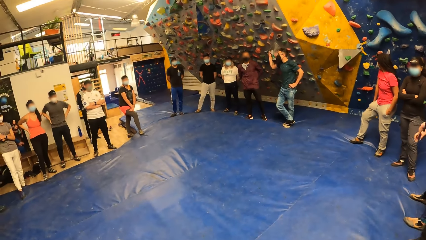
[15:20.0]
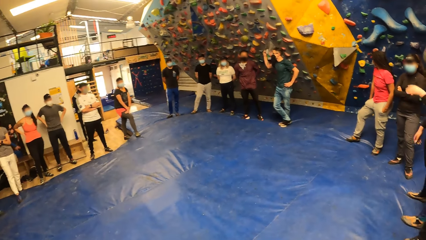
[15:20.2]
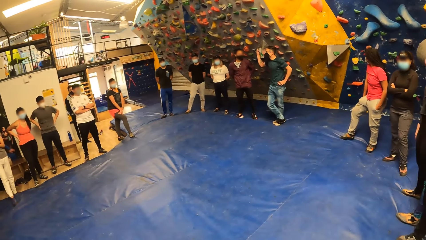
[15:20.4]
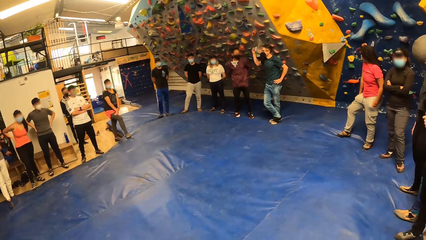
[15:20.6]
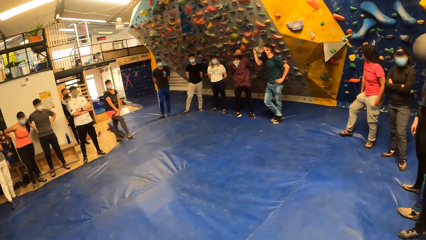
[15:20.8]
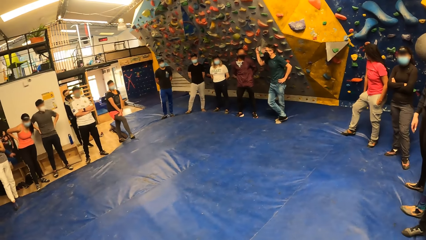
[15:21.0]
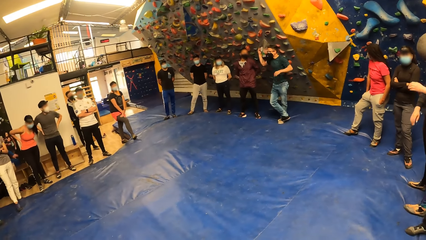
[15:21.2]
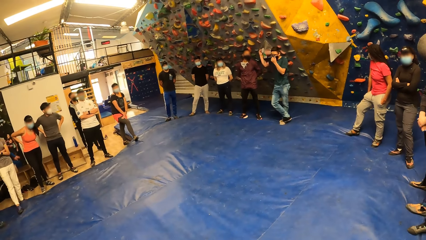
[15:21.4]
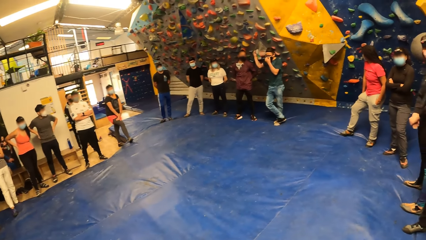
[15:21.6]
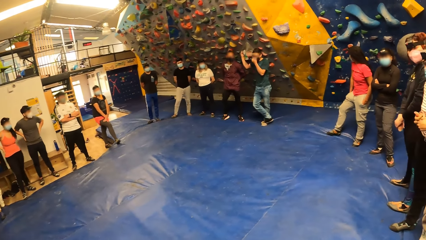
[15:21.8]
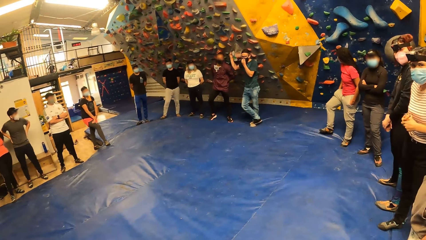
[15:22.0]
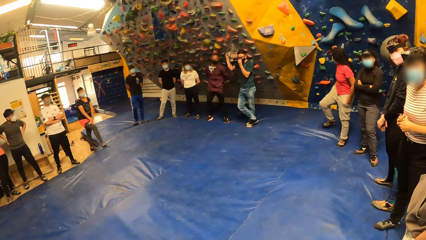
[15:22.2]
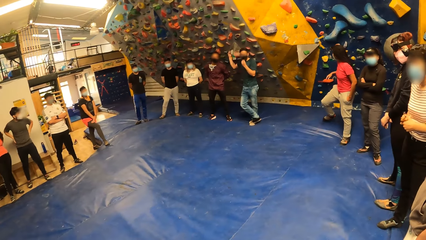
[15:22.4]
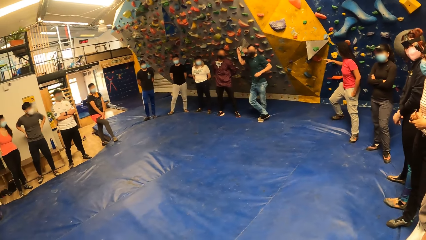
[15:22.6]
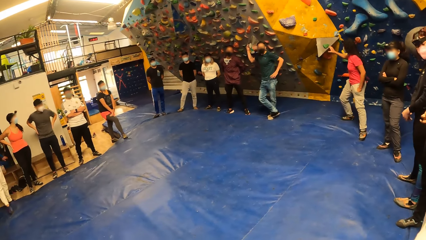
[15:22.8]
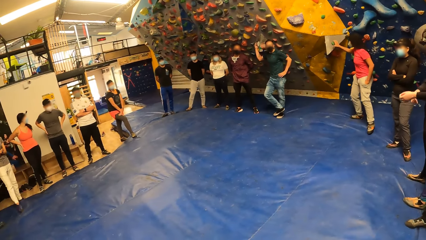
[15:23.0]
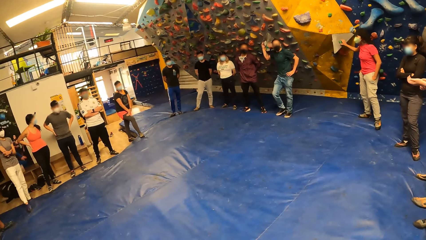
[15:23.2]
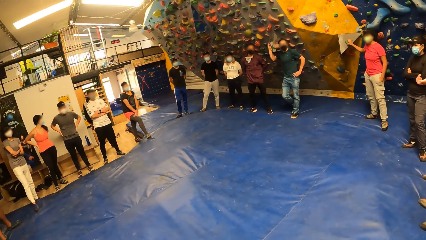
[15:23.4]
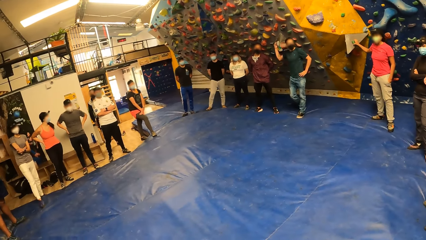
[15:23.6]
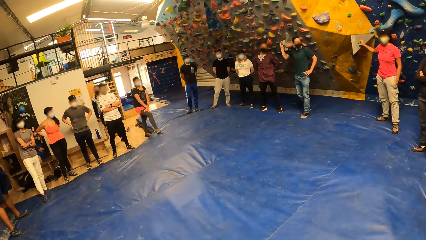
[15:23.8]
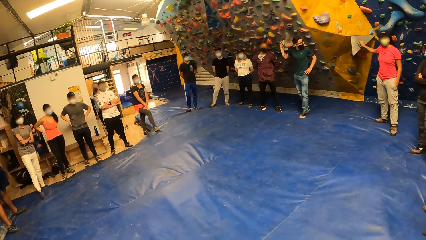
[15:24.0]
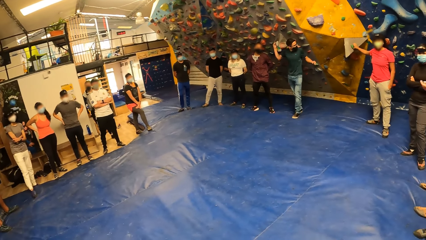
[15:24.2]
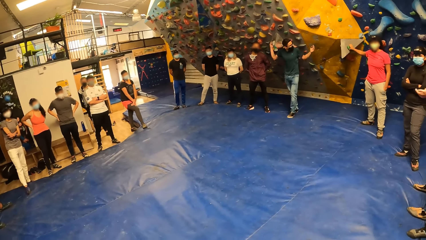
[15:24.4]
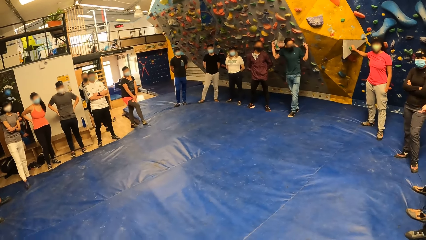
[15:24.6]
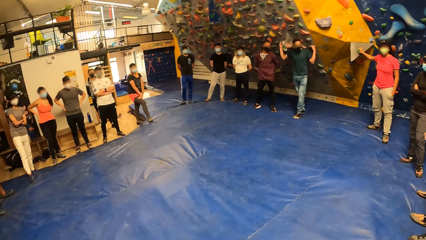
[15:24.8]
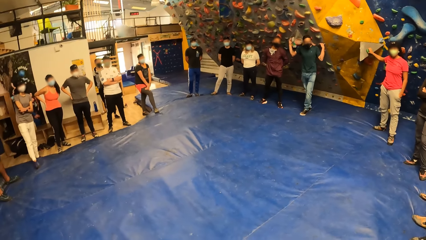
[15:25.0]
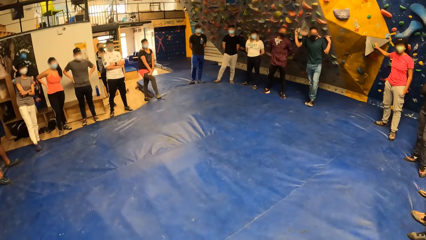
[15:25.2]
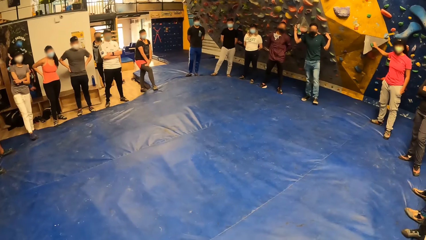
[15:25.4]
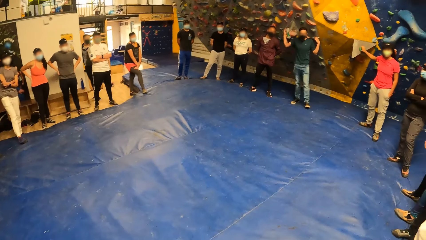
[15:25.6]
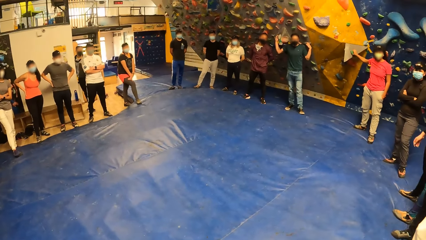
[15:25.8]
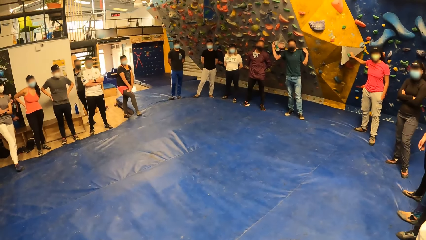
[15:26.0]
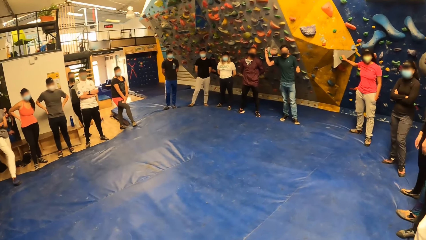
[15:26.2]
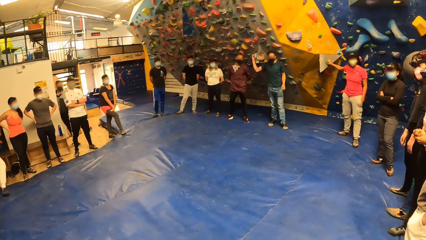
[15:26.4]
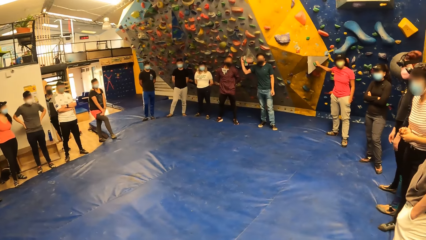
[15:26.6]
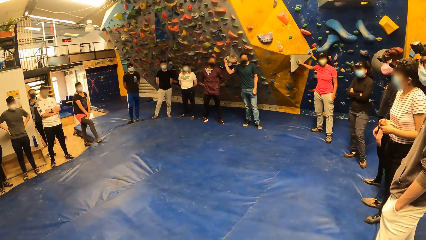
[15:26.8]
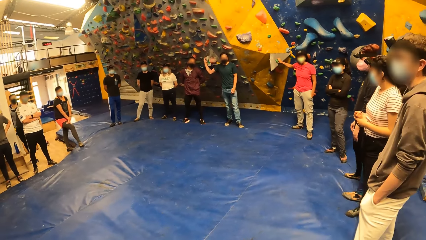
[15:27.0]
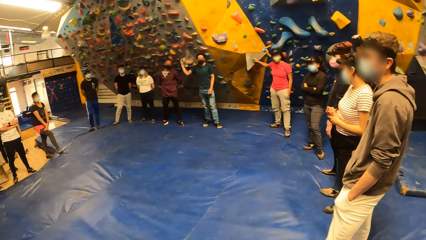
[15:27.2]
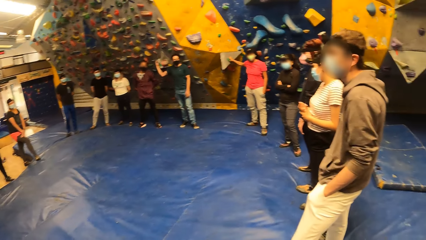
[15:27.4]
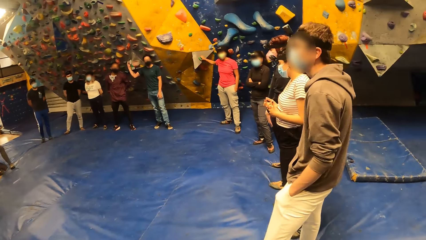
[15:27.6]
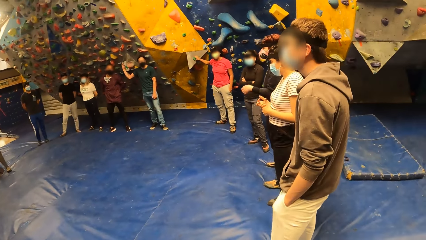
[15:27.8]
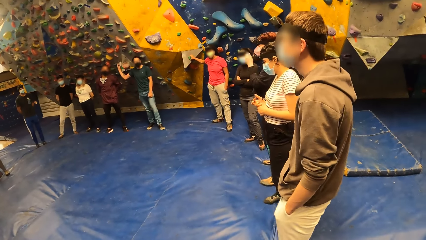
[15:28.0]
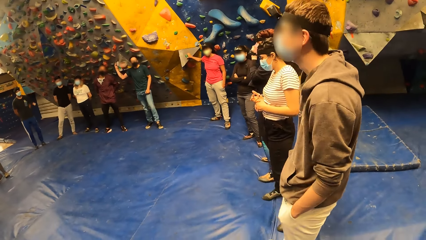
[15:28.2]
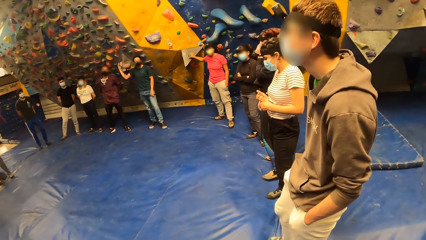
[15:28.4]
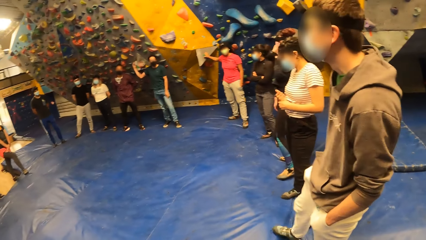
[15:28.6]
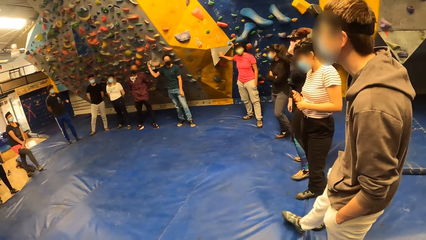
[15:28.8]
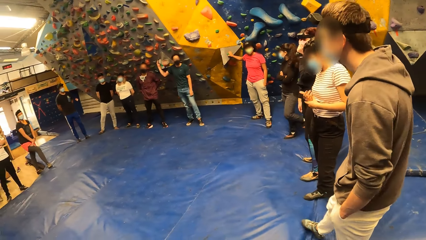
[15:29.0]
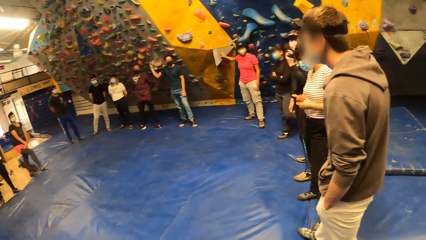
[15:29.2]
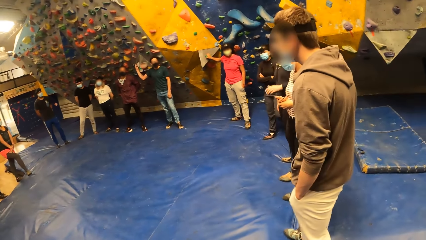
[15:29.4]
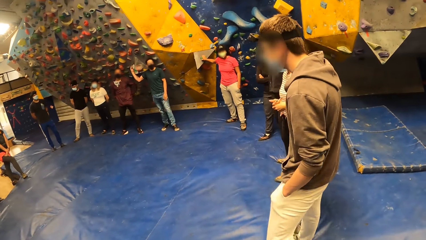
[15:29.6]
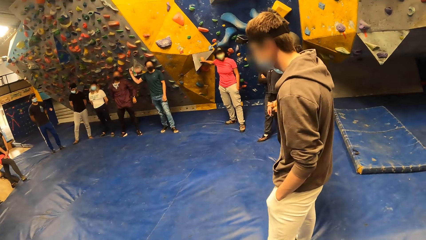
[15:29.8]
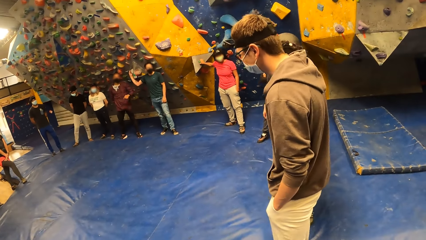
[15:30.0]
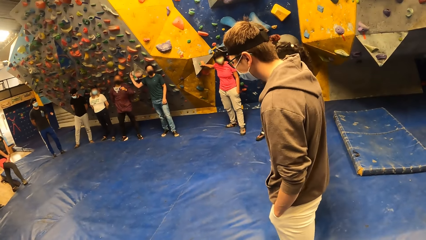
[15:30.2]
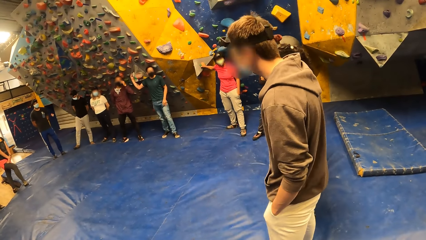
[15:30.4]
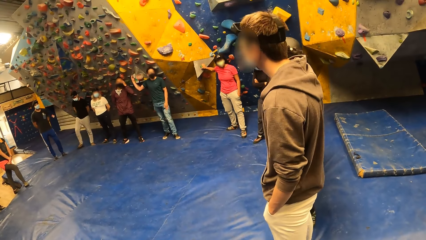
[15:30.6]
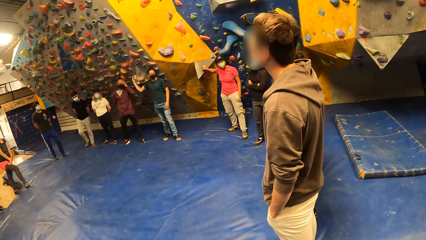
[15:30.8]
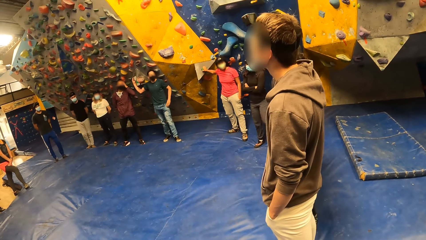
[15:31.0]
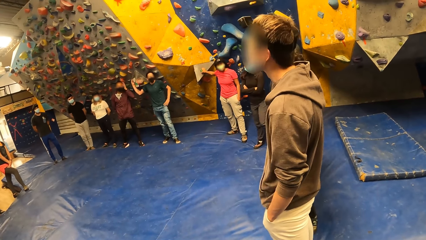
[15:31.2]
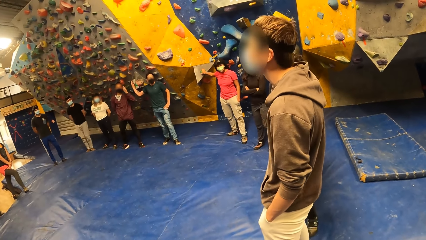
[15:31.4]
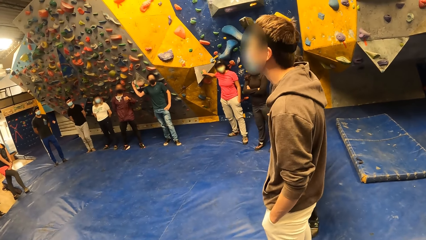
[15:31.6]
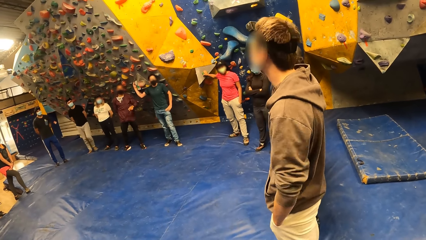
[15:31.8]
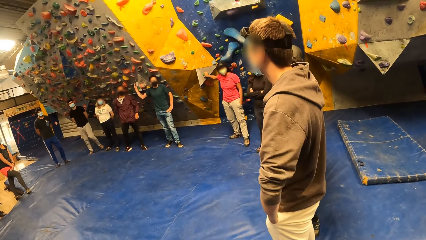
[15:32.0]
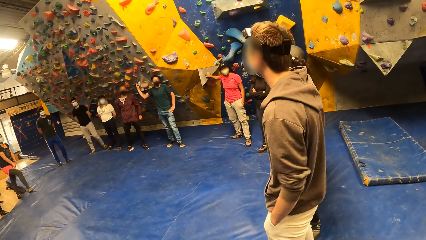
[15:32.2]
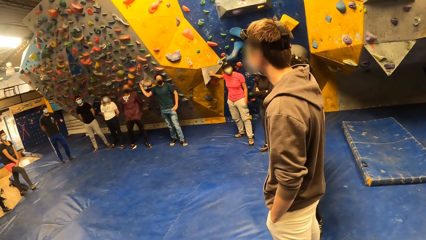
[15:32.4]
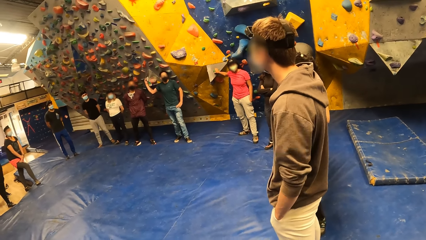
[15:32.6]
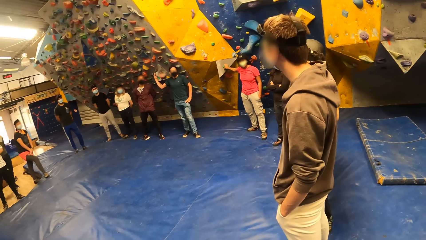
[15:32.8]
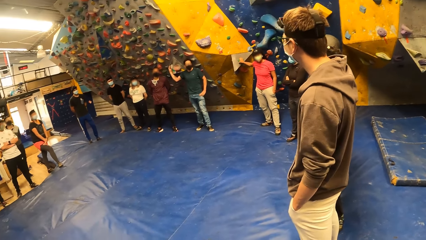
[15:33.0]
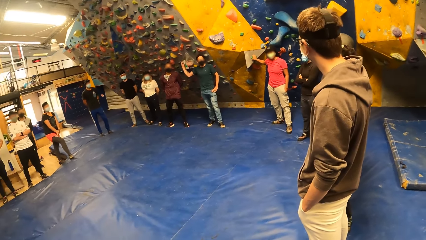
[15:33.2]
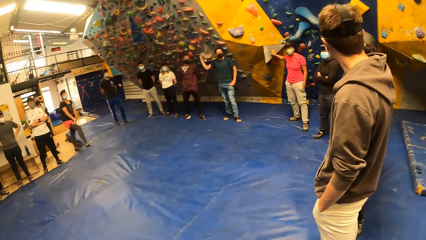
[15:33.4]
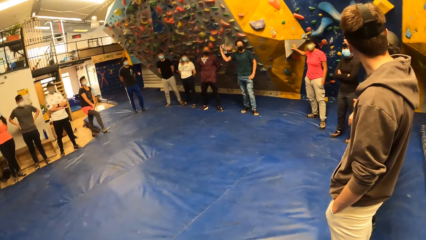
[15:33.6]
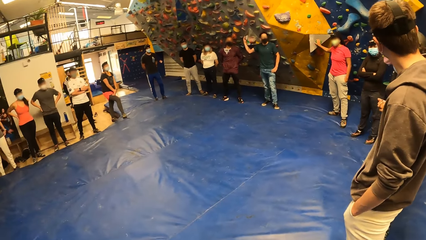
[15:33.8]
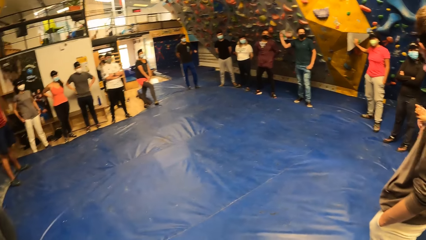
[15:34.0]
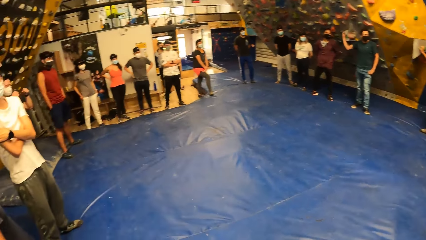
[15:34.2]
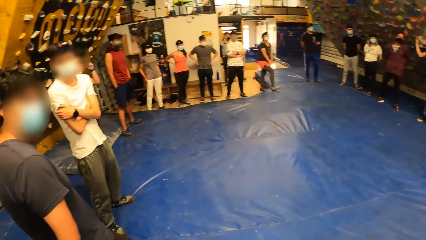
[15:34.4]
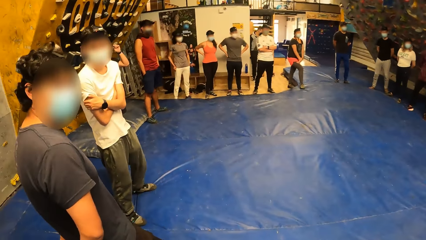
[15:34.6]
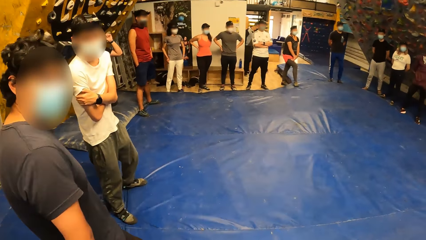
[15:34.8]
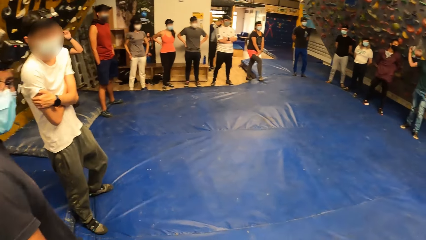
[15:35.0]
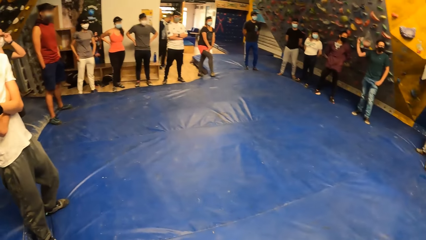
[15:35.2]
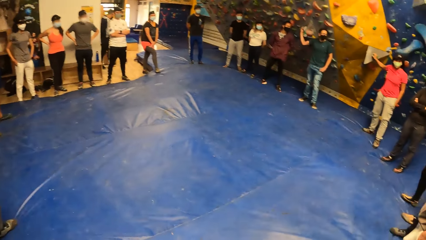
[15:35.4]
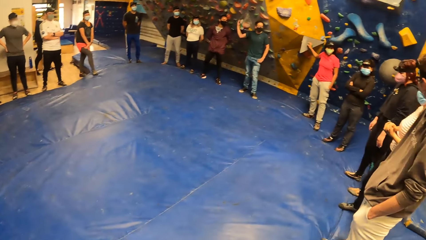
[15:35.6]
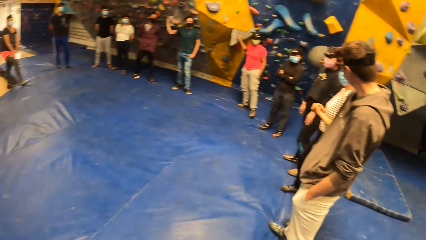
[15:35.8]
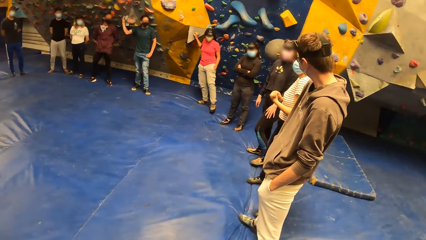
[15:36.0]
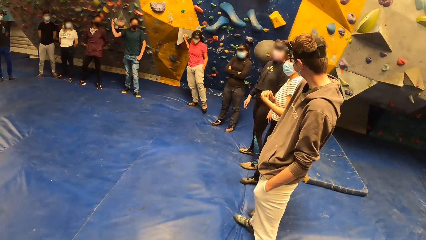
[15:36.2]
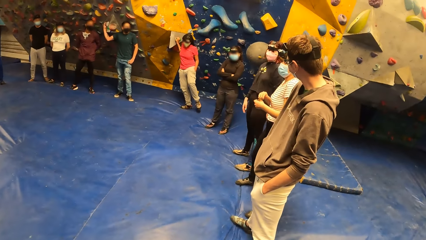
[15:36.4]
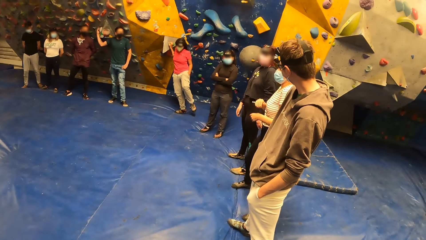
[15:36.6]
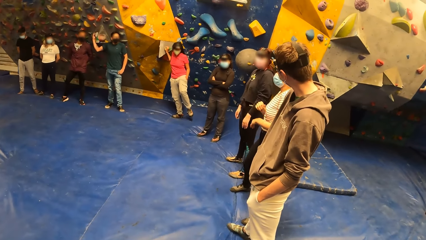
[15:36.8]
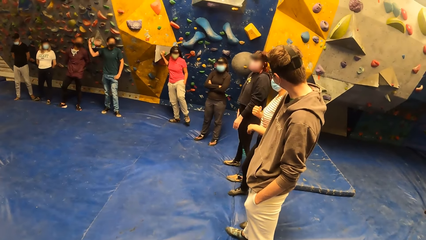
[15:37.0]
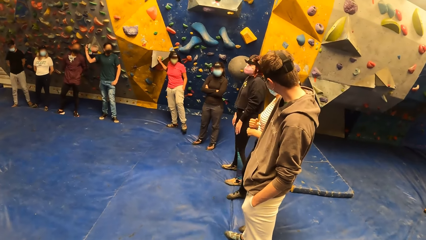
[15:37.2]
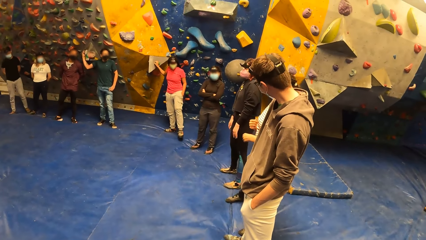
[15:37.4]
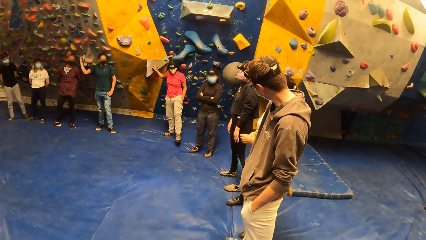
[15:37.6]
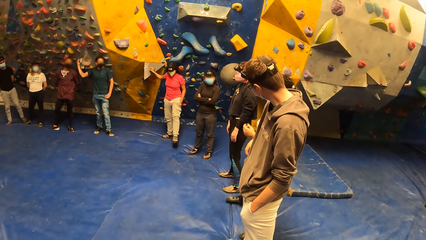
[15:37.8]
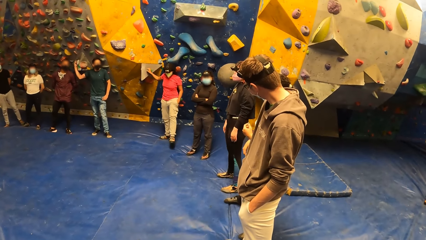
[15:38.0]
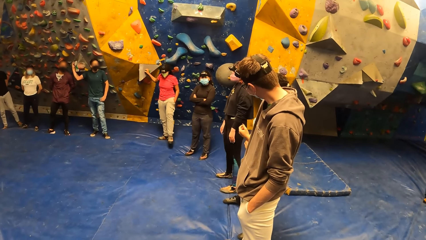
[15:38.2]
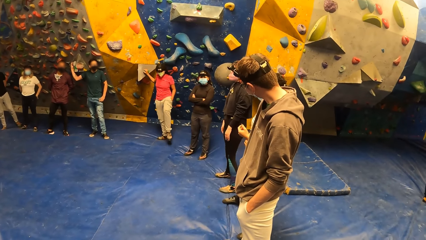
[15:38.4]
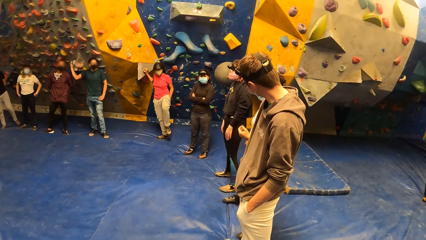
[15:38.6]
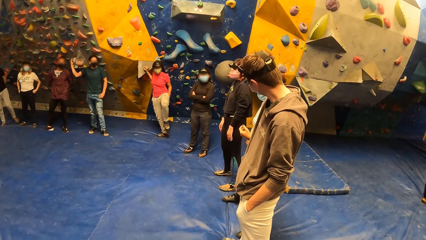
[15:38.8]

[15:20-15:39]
A lady touches the wall. A man touches the wall. The camera wearer looks around. Another man moves the body. The camera wearer looks around. A woman interacts with a man and another woman.
